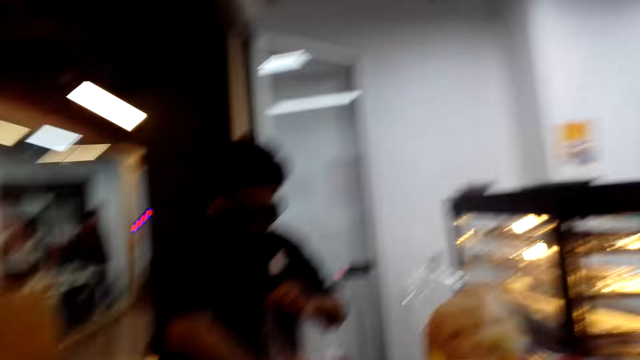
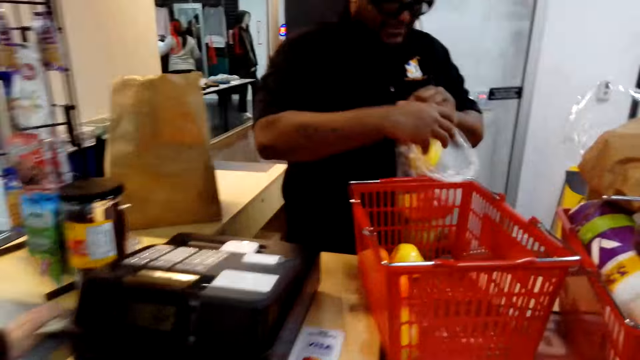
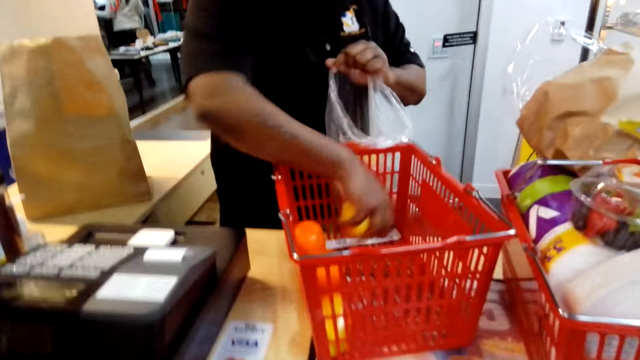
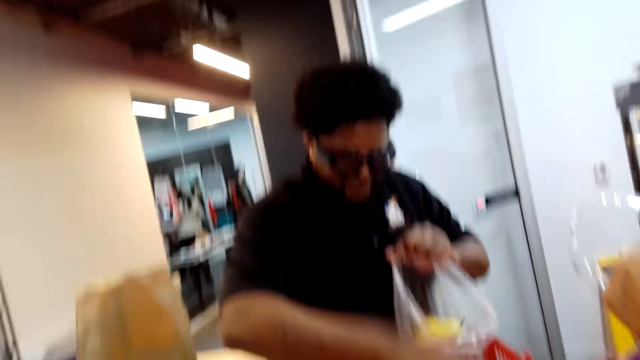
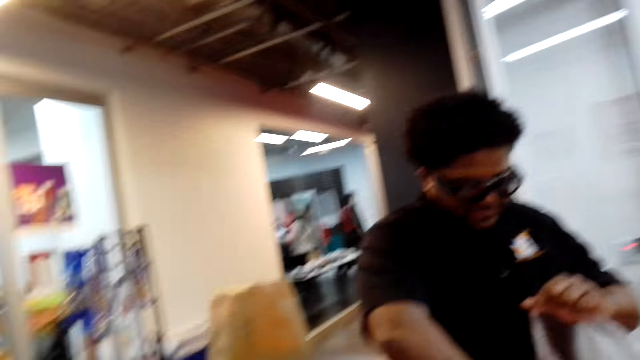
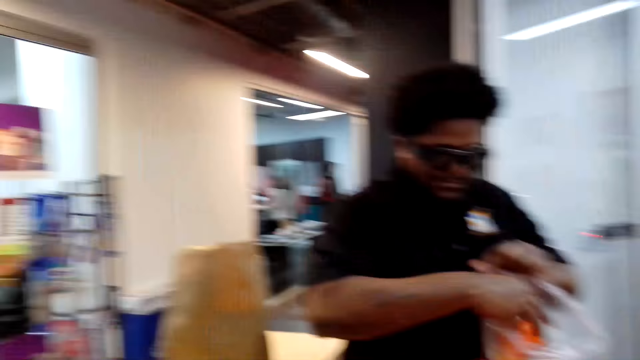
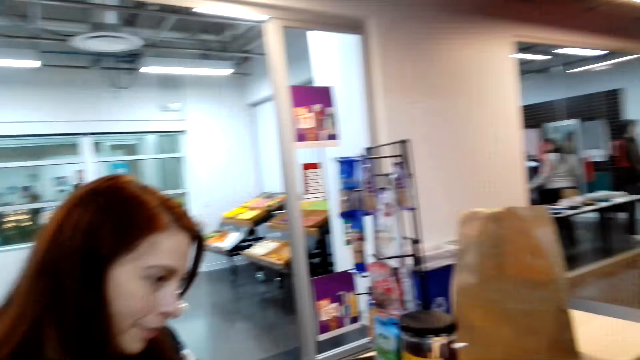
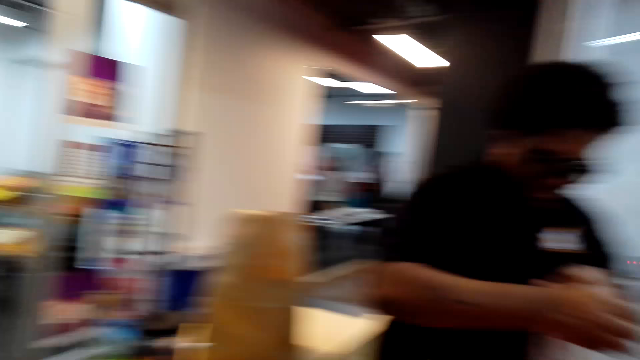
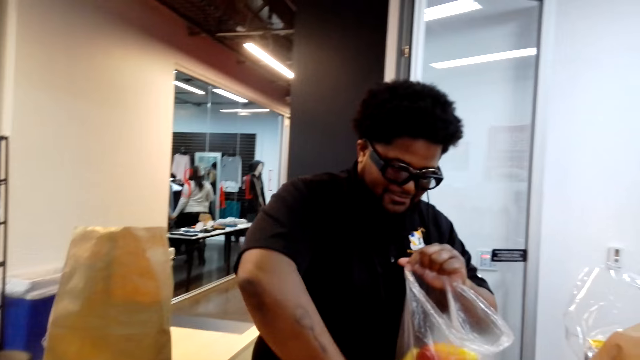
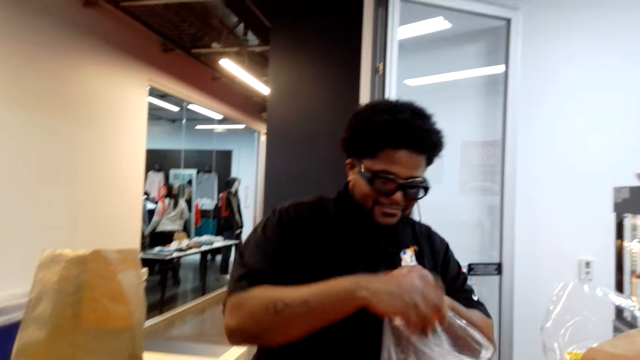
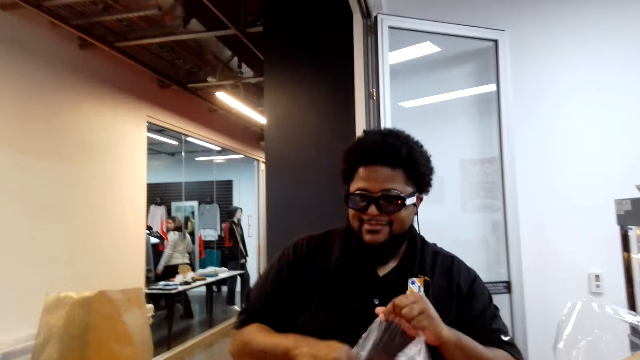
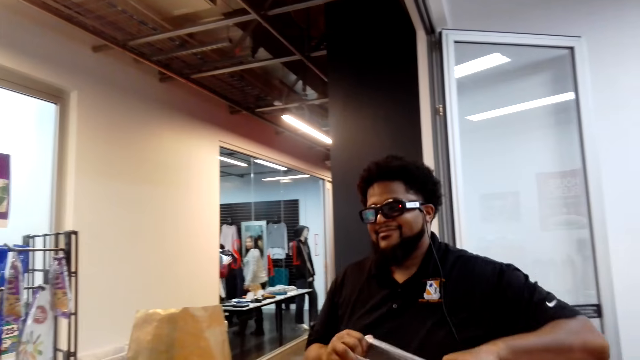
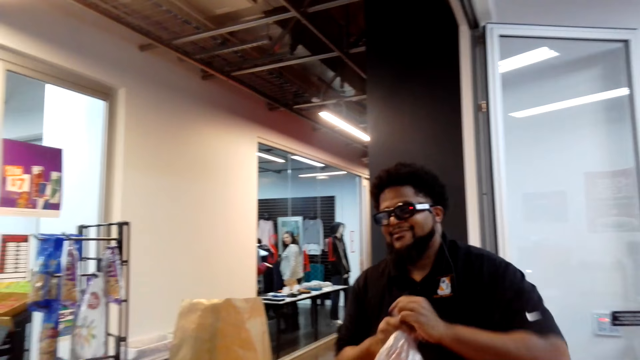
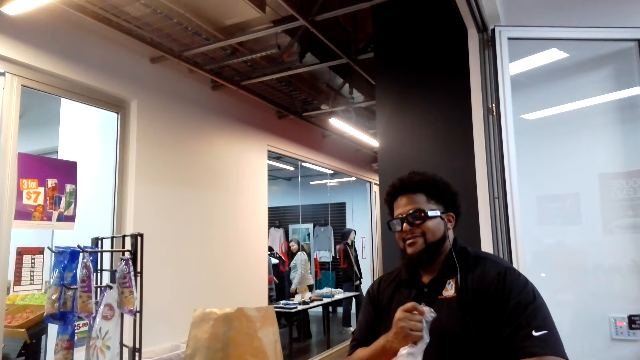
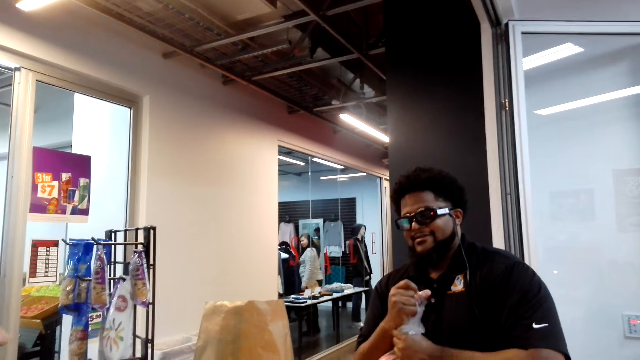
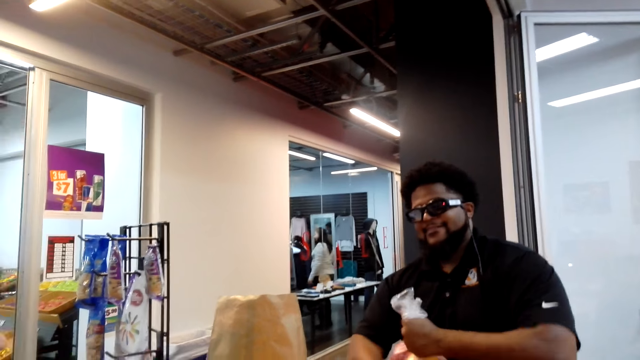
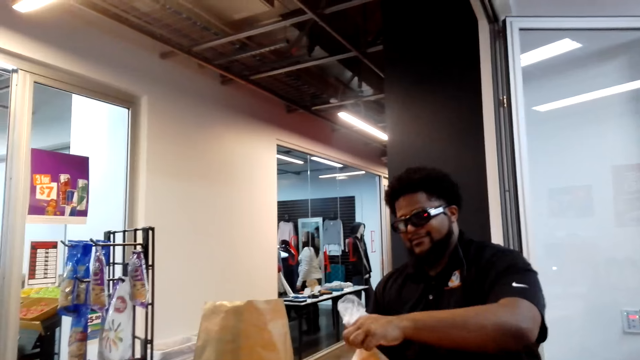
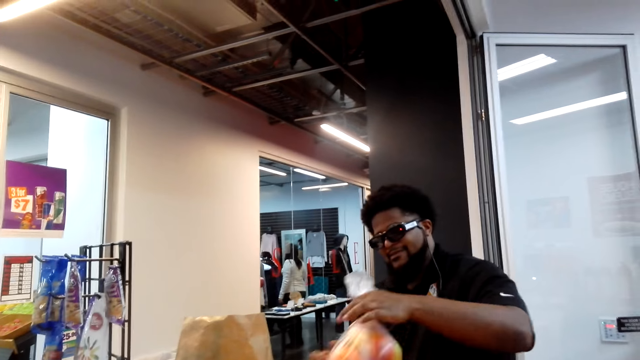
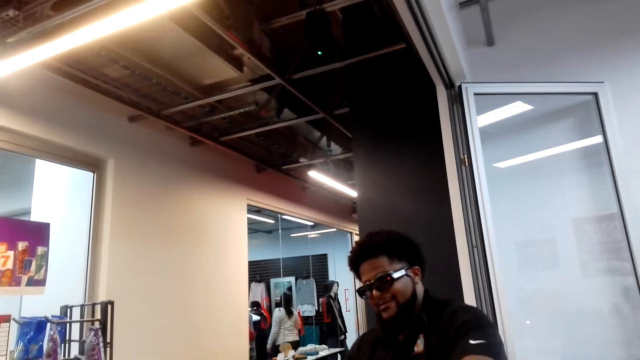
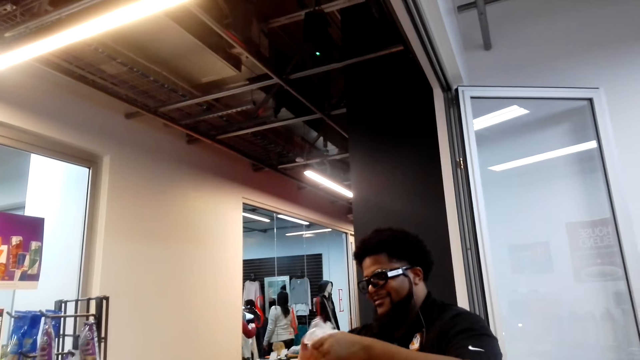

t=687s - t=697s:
A person holds an orange and holds the paper bag. The cashier ties a knot on the nylon. The camera wearer converses with a woman.

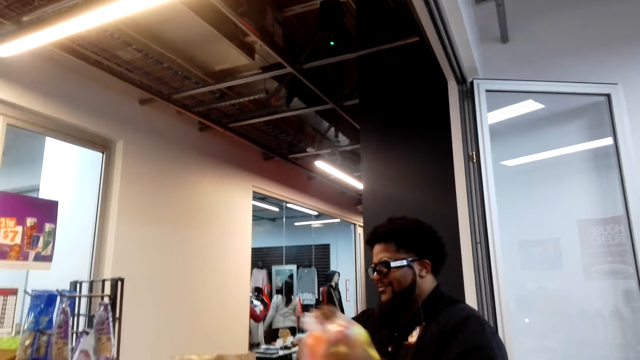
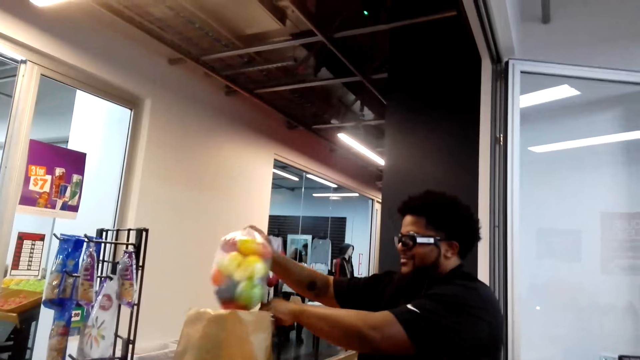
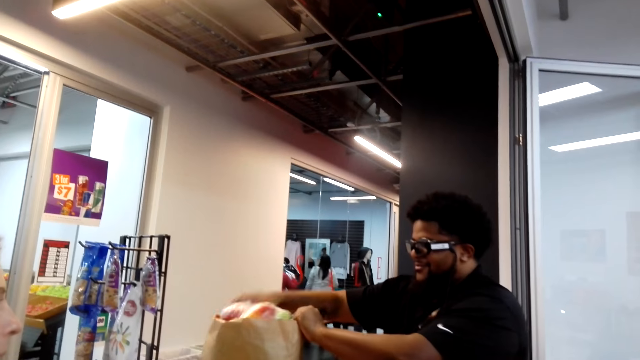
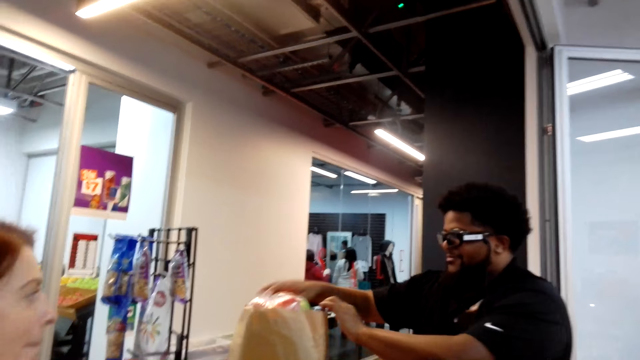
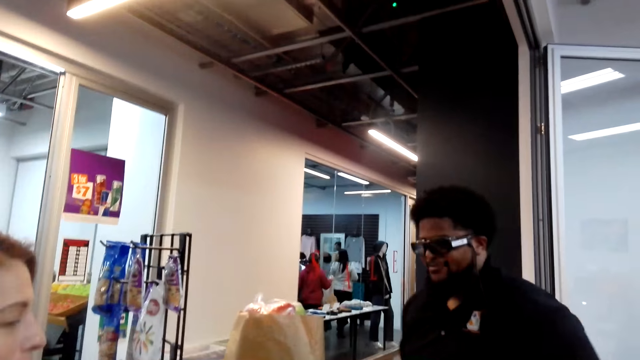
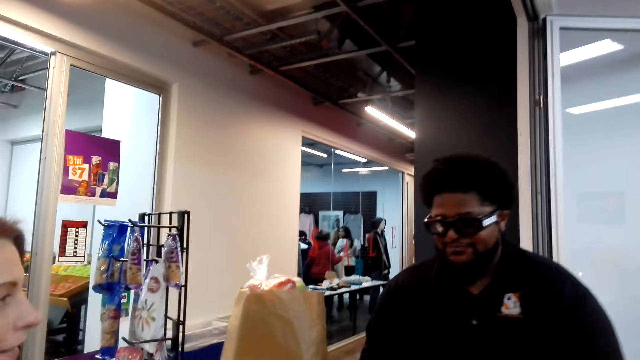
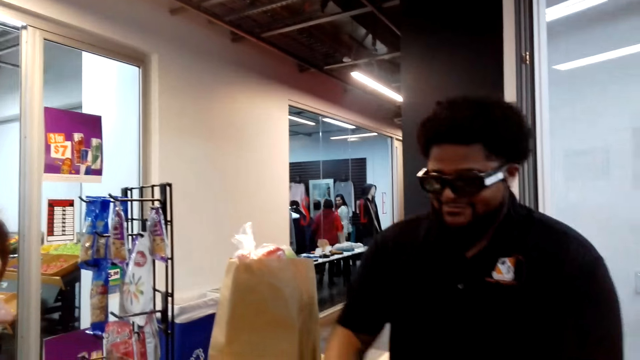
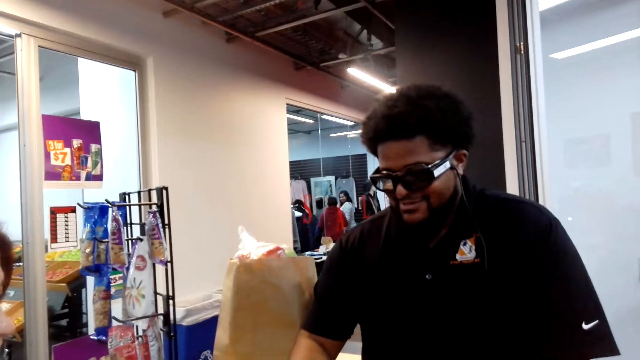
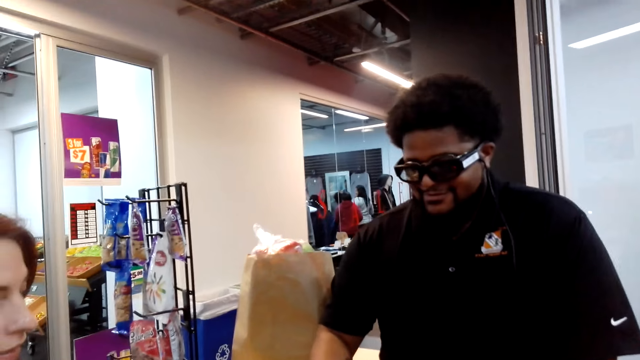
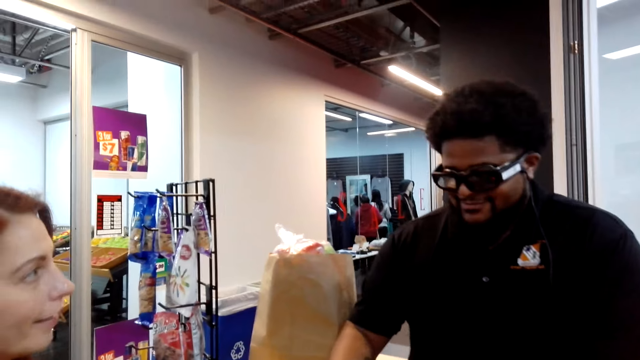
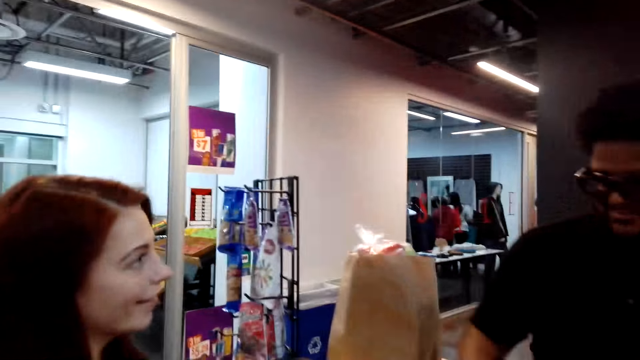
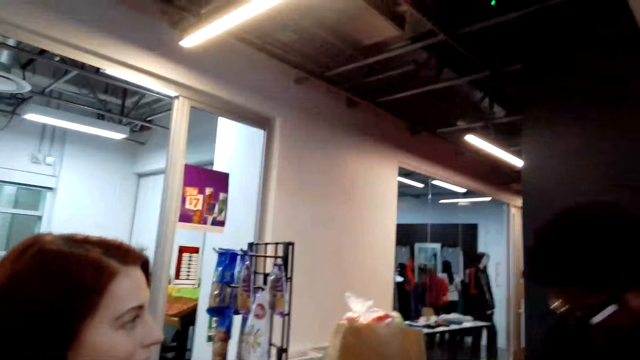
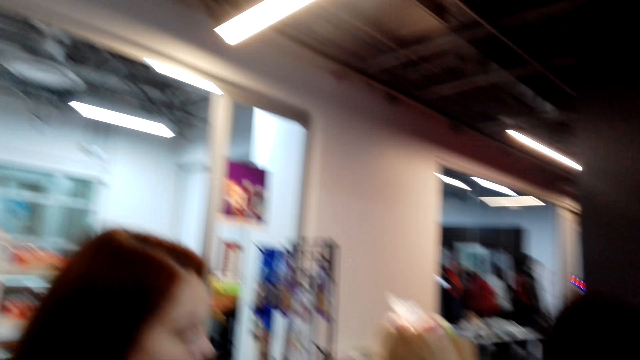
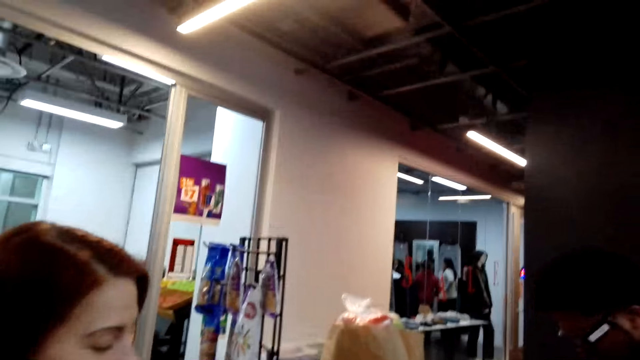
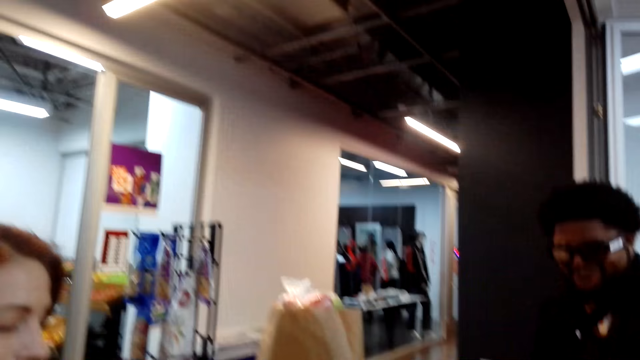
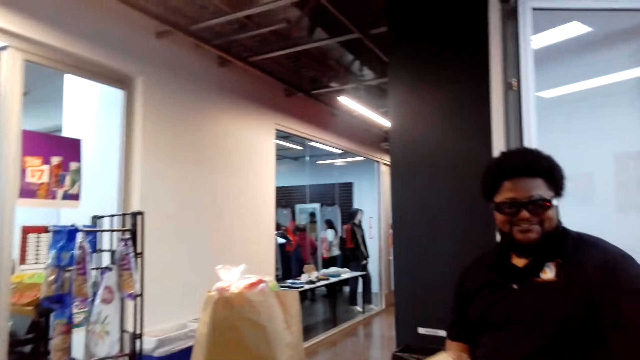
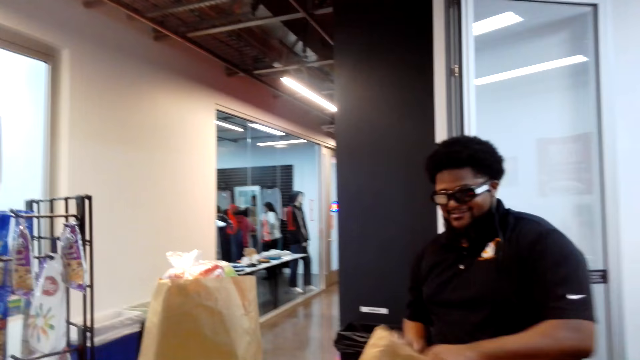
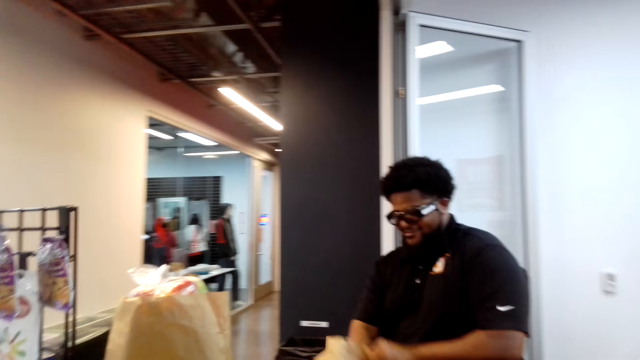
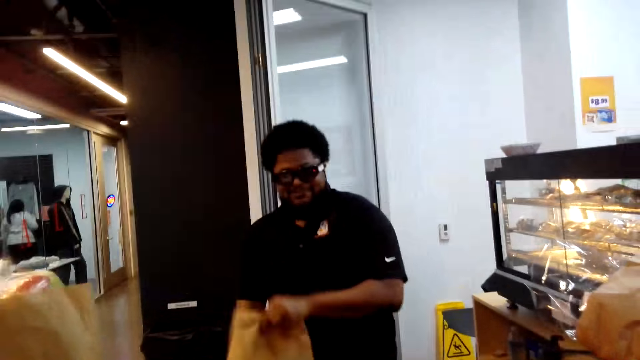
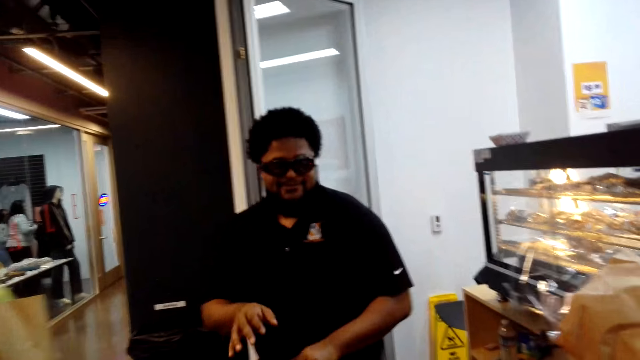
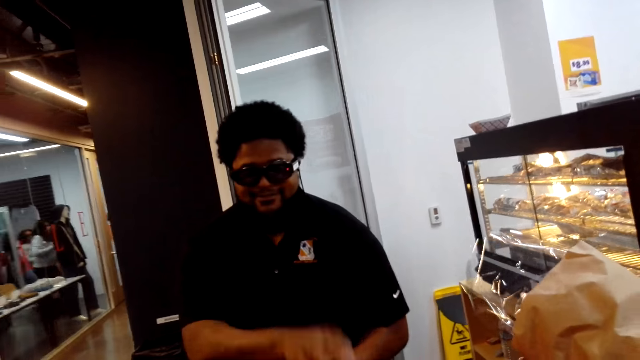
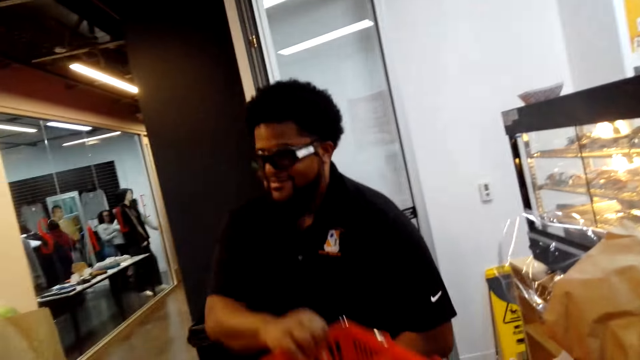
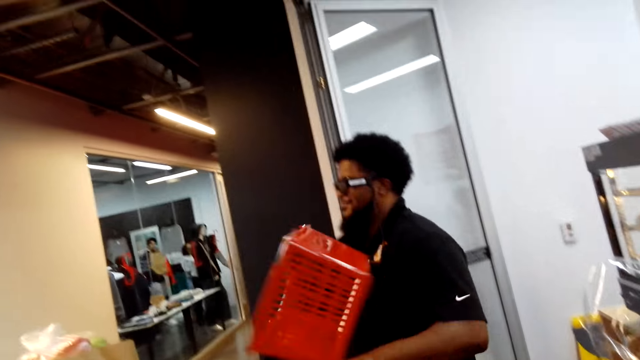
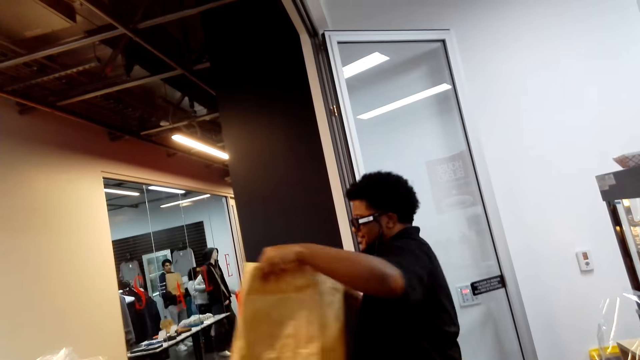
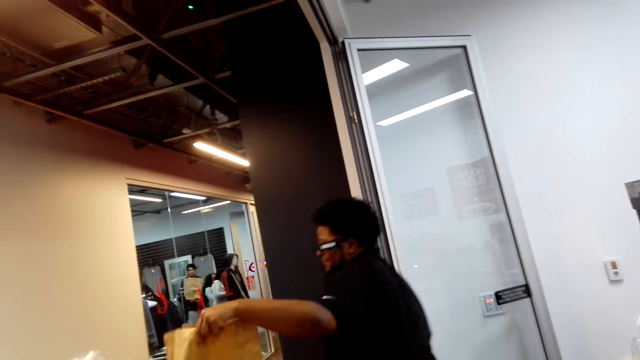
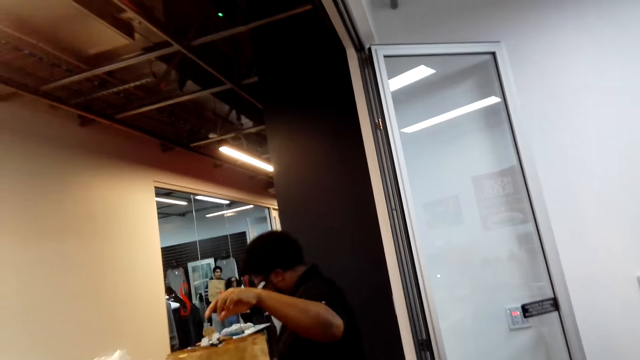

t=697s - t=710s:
The camera wearer converses with a woman. A cashier packs the fruits inside a paper bag. The camera wearer converses with the woman. A person looks at the cashier. The camera wearer converses with the woman. The cashier picks up the paper bag and holds the paper bag. The camera wearer converses with the woman. The cashier places the paper bag on the counter, moves a shopping basket and holds the shopping basket.
